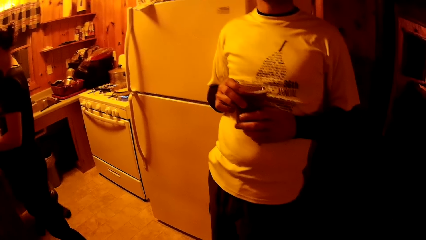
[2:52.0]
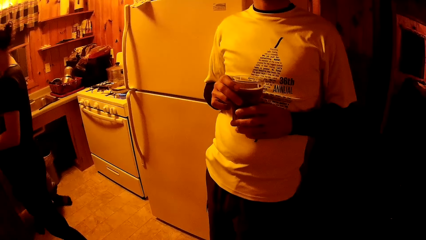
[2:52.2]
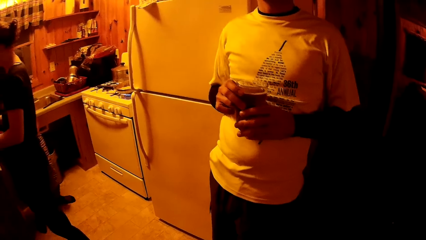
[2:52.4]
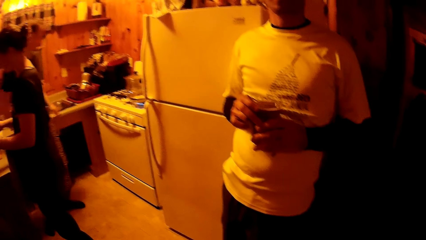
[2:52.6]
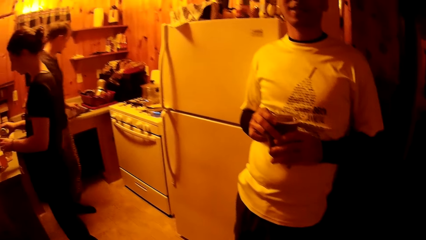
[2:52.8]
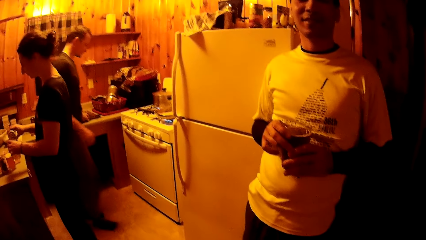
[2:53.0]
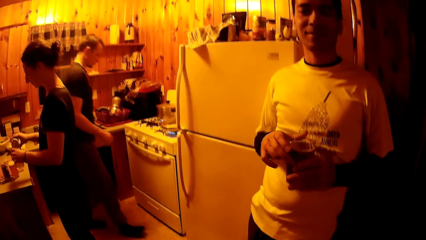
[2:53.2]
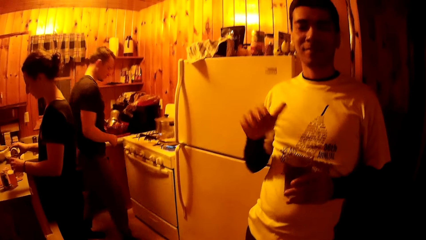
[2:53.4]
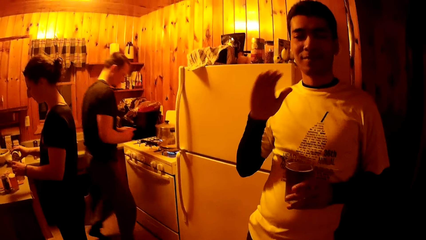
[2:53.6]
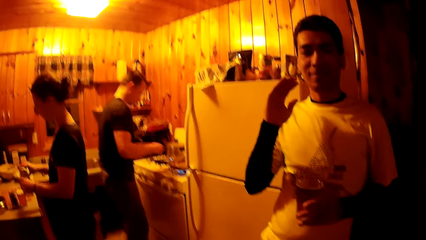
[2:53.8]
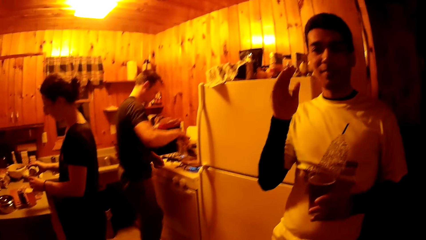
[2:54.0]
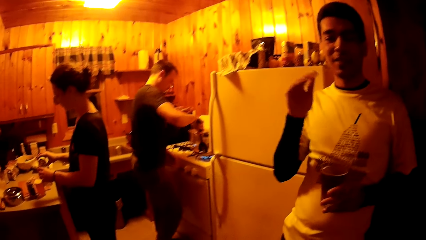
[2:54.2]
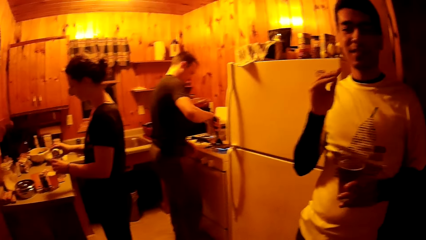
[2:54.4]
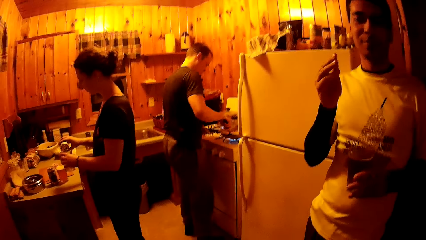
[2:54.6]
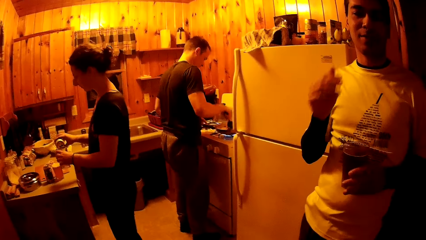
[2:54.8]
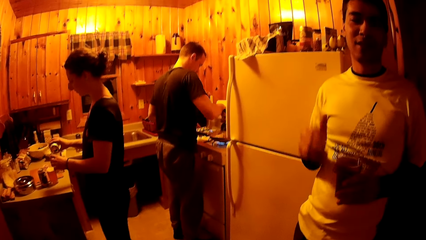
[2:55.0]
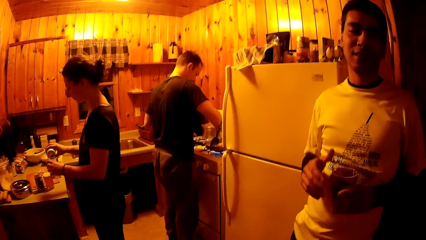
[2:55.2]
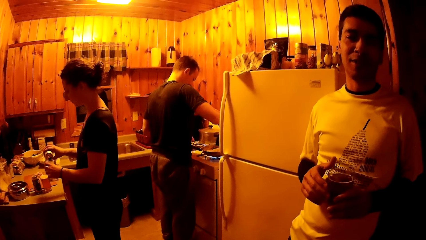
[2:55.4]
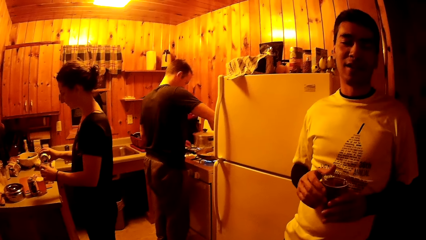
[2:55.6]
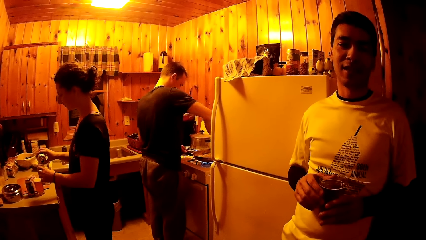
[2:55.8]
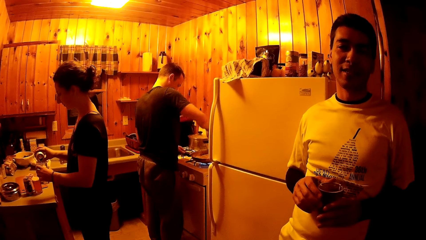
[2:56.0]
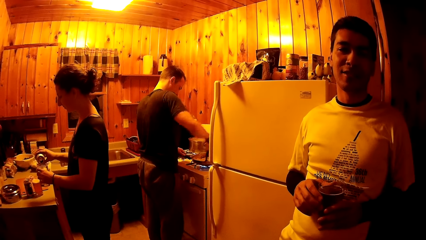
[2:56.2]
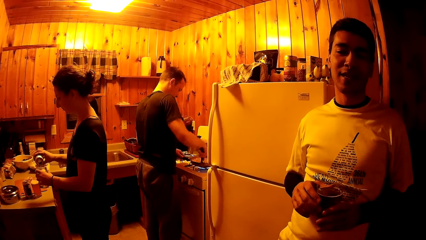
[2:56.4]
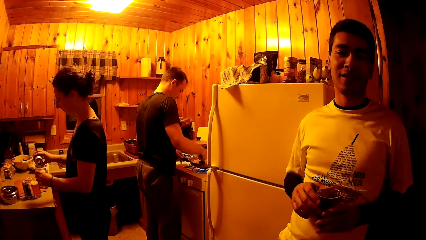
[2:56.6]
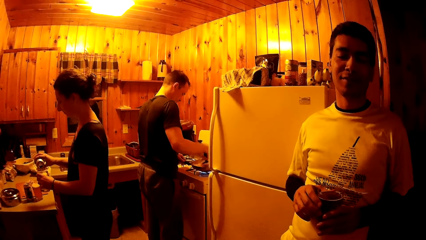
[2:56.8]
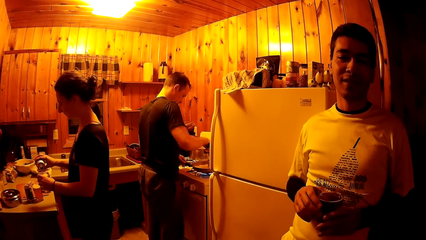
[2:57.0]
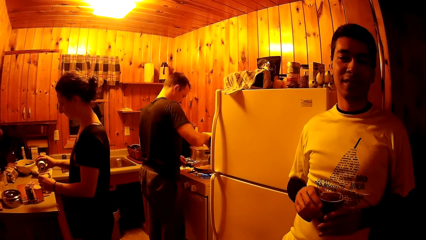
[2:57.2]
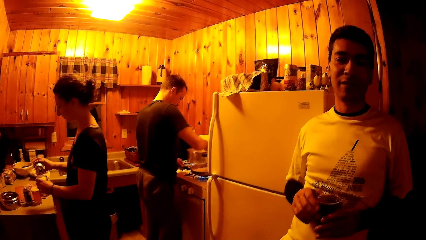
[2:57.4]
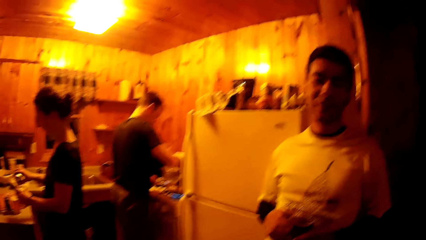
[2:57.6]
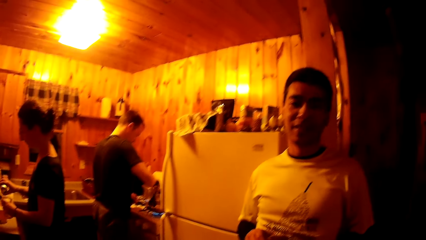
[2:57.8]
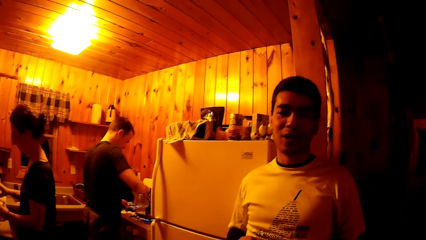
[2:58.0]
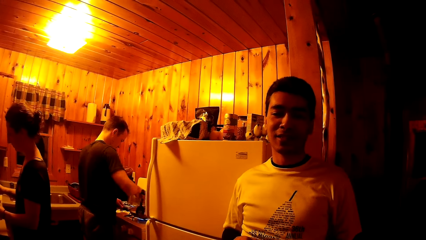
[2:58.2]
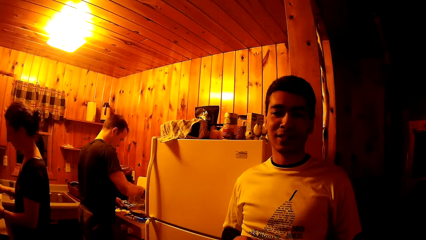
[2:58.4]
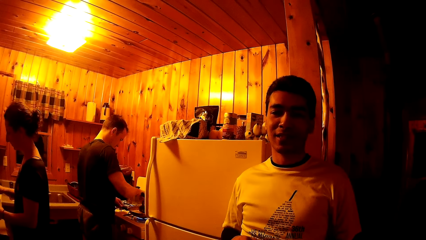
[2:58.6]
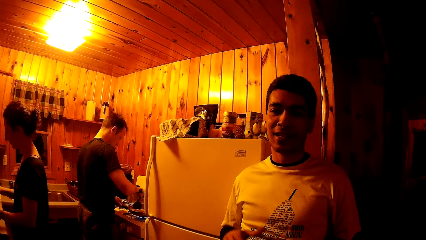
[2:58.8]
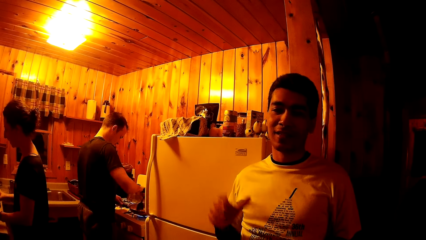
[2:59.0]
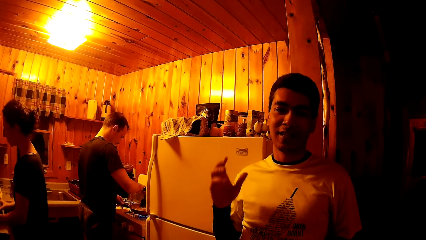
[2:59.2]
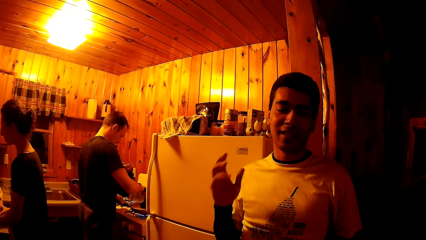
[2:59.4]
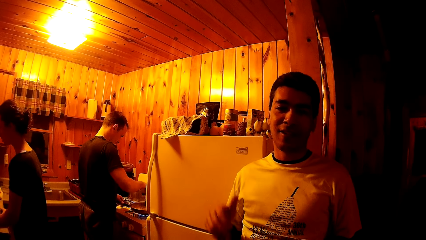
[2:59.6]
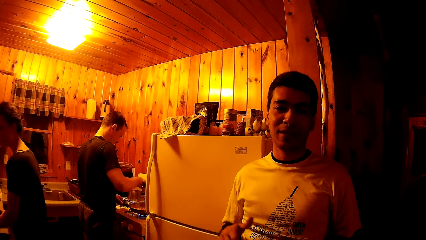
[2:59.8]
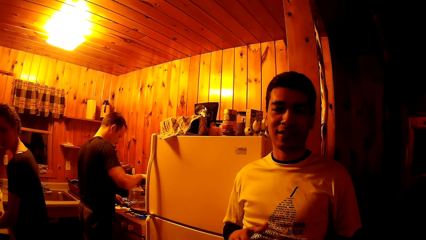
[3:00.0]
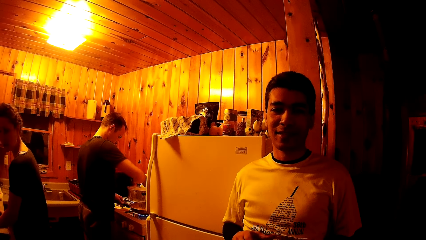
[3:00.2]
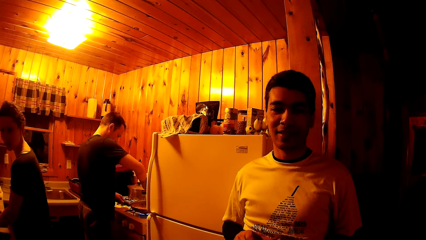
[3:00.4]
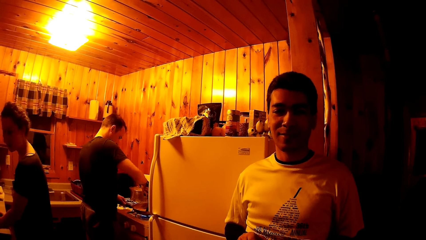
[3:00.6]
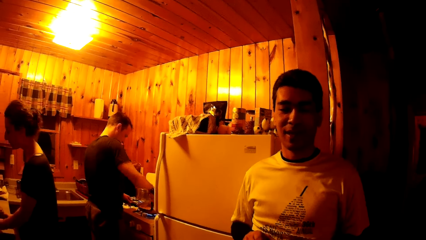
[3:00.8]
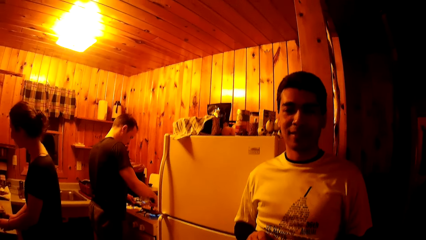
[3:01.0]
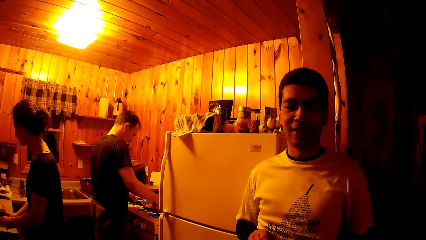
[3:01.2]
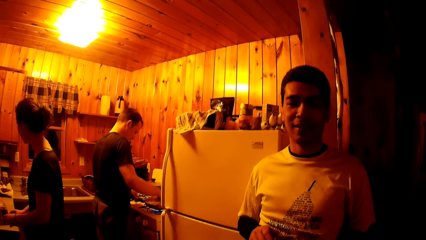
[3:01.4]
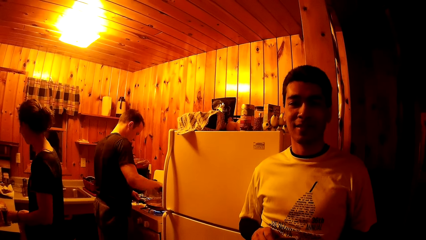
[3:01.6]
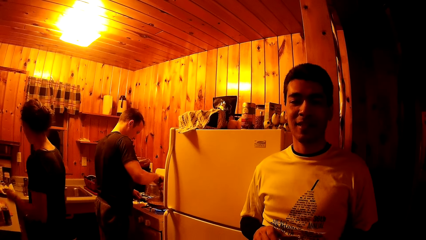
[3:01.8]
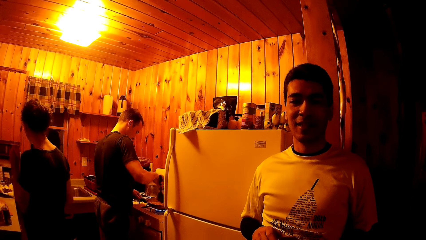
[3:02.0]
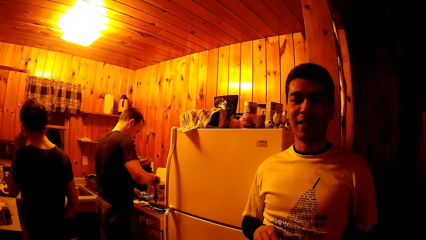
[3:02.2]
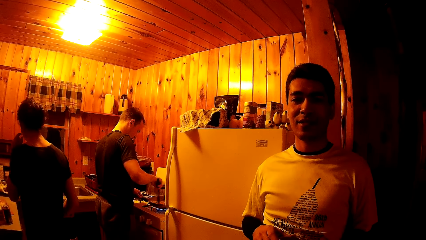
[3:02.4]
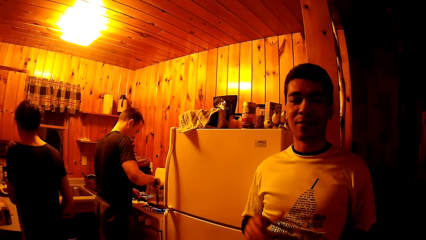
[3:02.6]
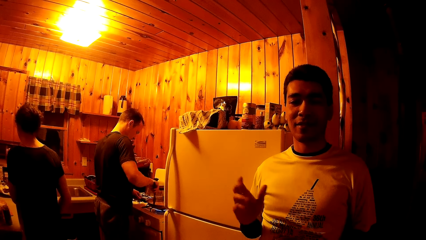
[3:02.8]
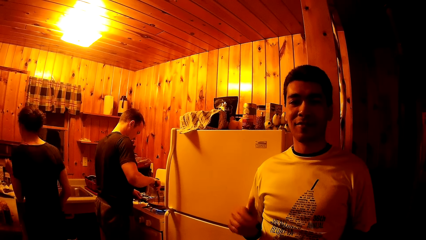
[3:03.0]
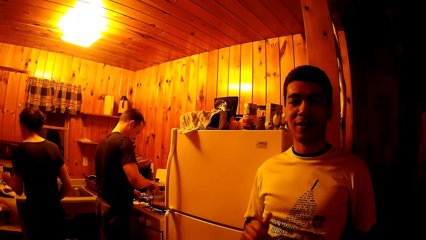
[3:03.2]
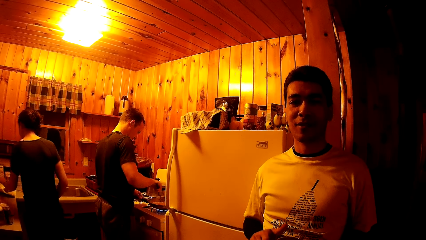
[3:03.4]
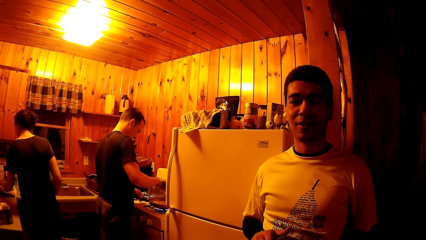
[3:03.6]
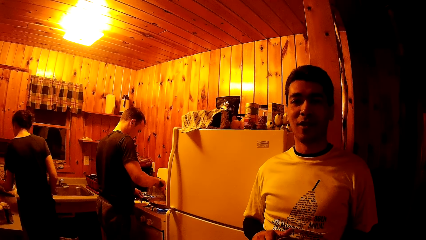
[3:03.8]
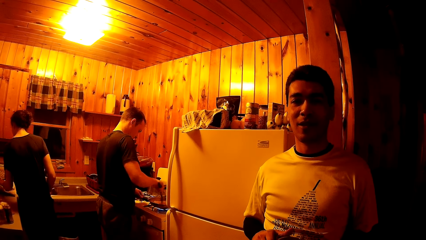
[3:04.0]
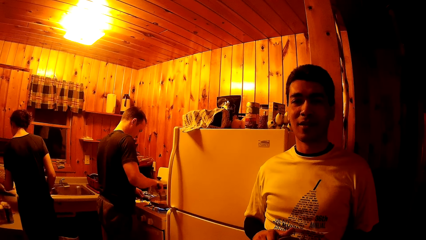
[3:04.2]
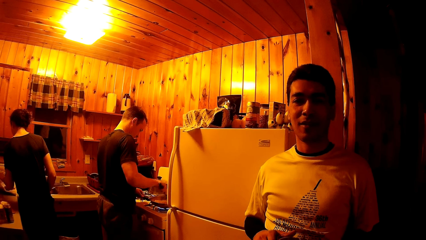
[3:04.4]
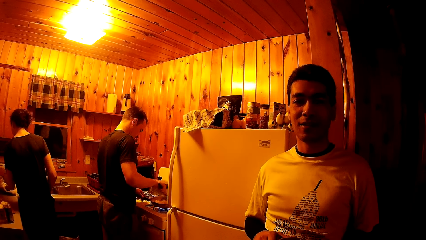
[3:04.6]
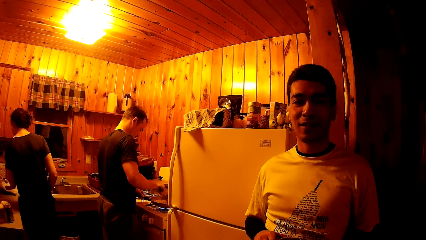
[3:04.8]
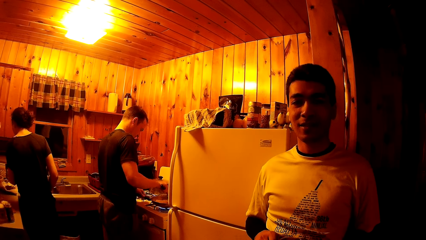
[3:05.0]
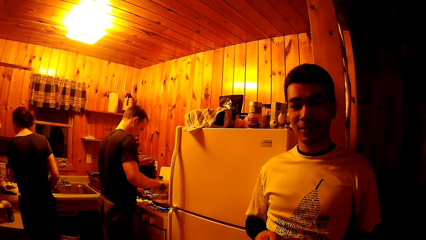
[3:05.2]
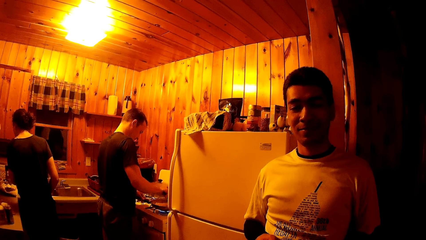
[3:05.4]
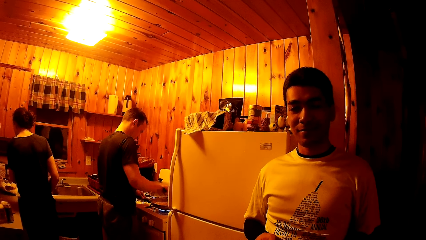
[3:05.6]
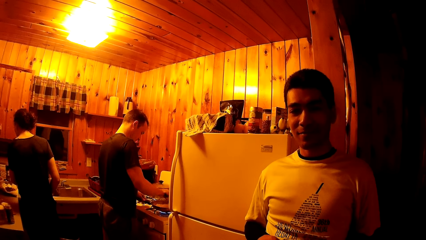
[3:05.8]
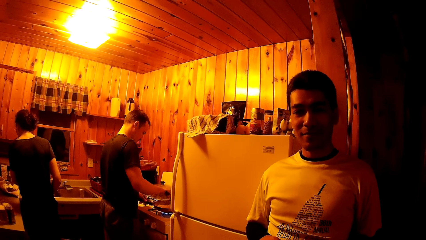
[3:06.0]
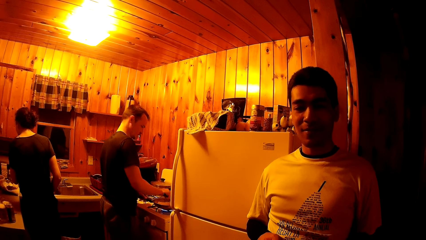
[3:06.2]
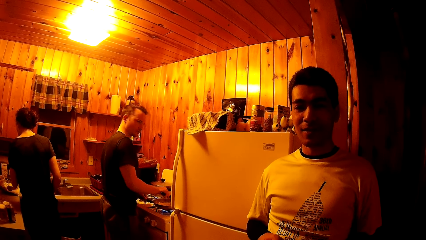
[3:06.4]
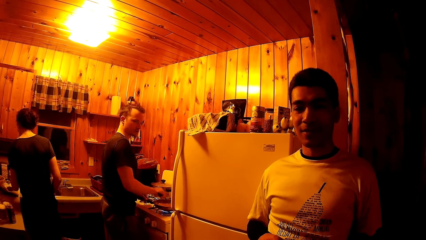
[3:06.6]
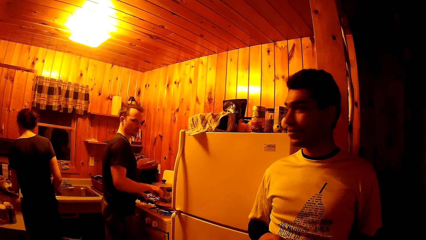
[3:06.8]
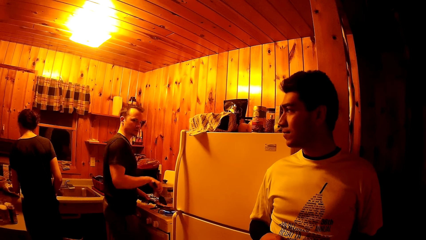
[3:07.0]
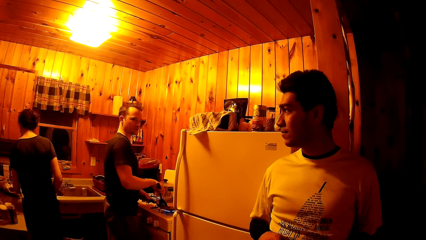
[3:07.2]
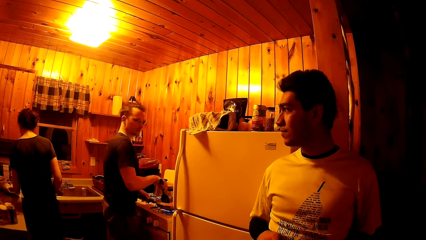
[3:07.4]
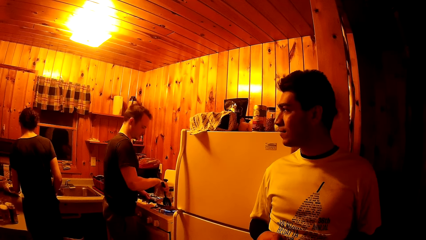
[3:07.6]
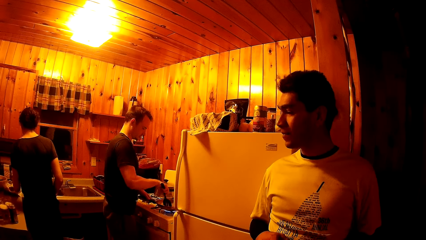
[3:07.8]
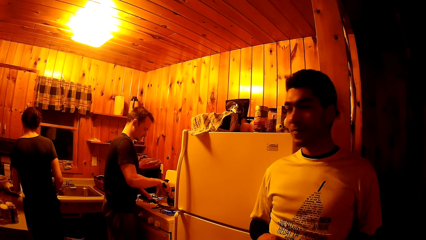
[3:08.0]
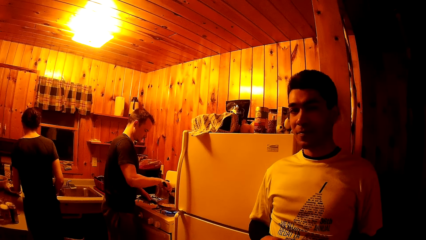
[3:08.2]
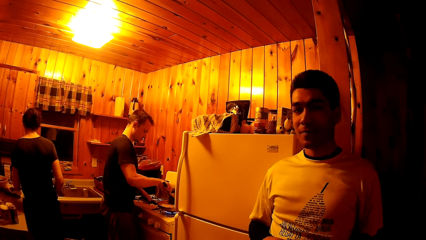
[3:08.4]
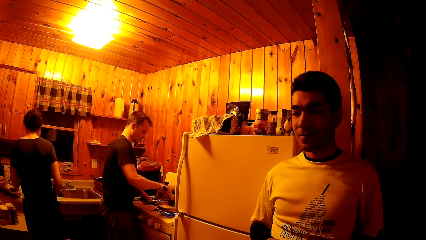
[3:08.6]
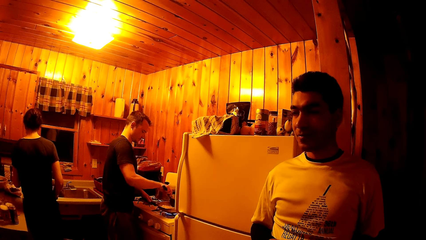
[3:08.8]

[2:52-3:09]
A man goes to the stove, picks up the spatula from the sink with his left hand, stirs the pasta in the frying pan with his right hand, and holds the pan handle with his left hand. A woman places the cup and can drink in her hands on the countertop. The woman picks up a fruit from the countertop with her left hand and eats the fruit.
